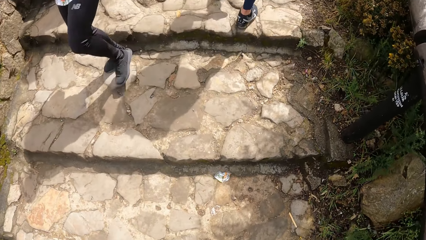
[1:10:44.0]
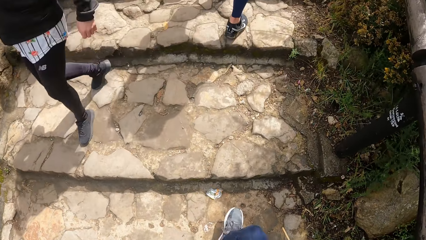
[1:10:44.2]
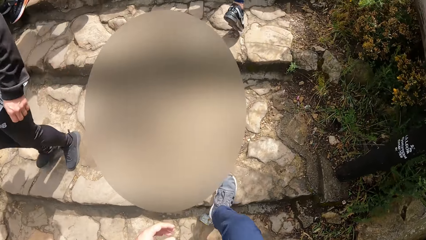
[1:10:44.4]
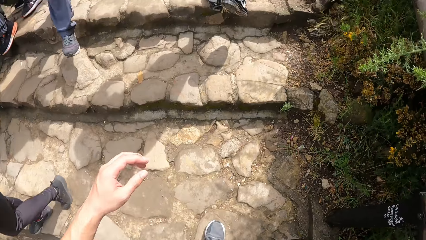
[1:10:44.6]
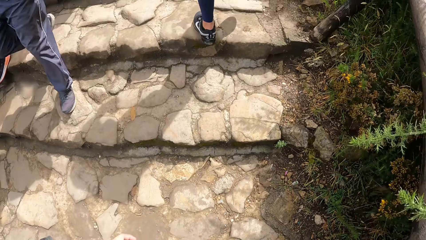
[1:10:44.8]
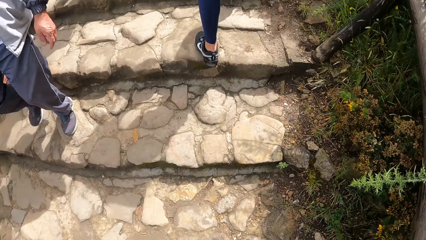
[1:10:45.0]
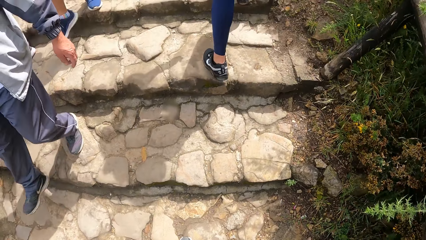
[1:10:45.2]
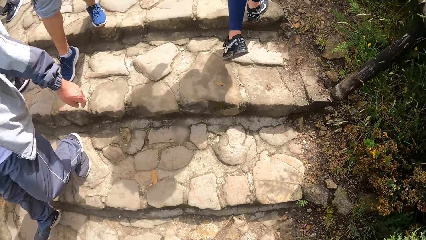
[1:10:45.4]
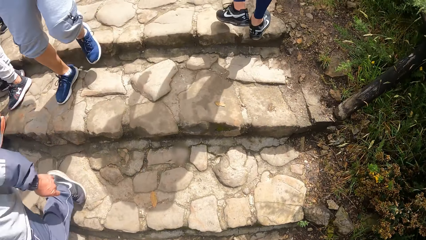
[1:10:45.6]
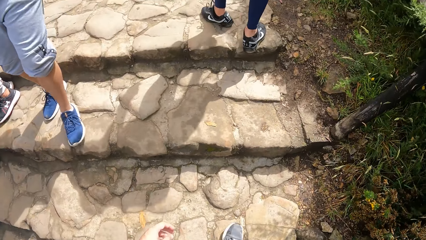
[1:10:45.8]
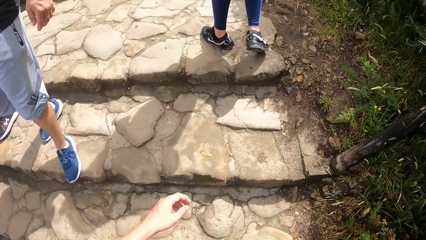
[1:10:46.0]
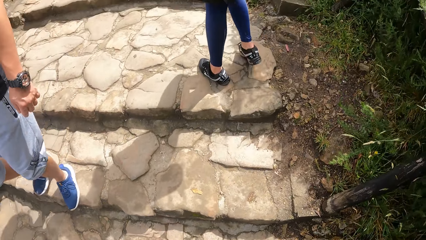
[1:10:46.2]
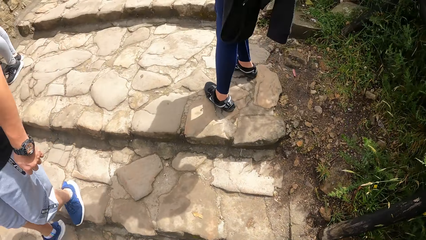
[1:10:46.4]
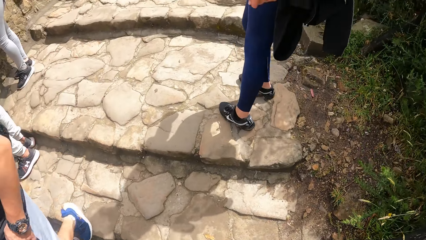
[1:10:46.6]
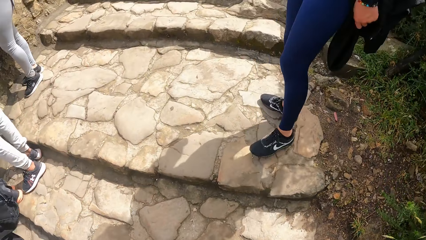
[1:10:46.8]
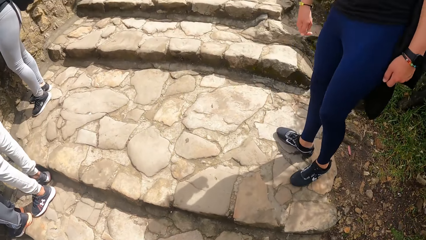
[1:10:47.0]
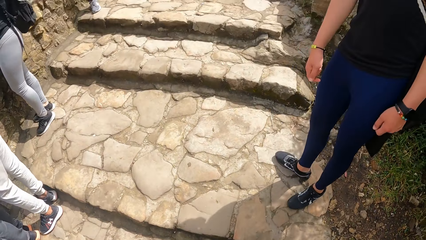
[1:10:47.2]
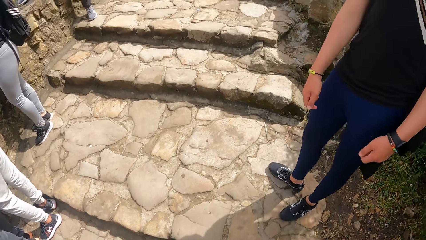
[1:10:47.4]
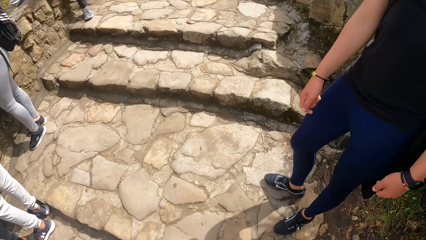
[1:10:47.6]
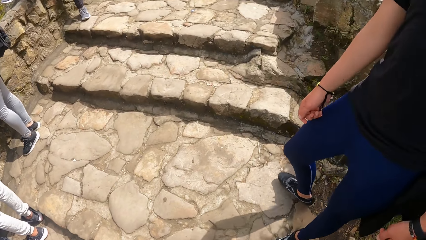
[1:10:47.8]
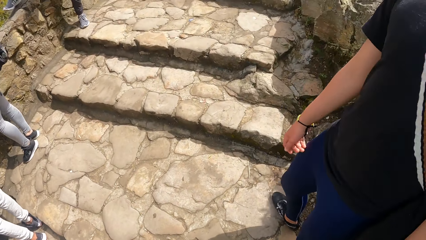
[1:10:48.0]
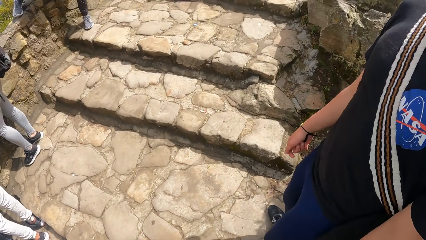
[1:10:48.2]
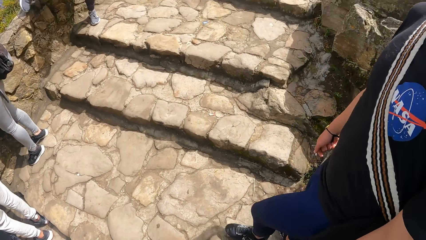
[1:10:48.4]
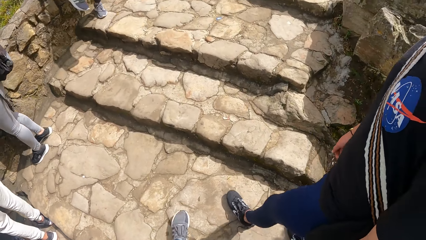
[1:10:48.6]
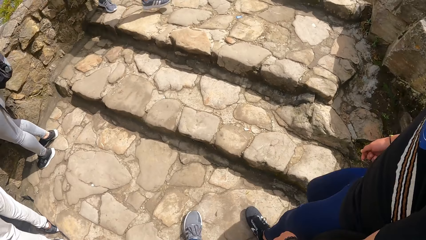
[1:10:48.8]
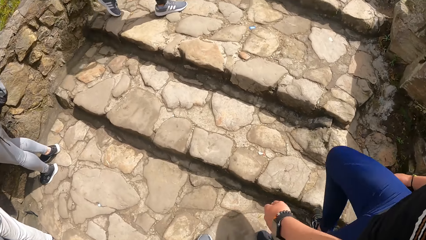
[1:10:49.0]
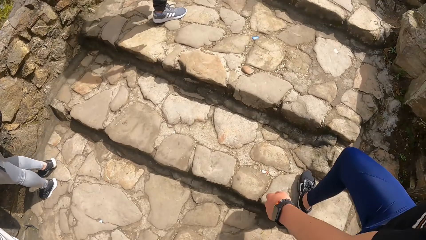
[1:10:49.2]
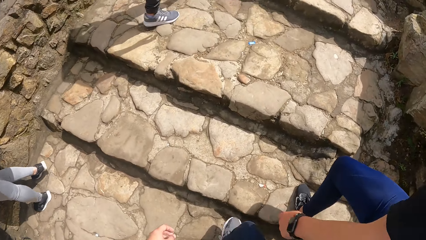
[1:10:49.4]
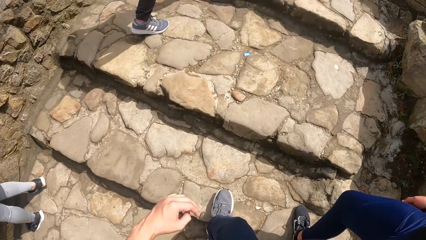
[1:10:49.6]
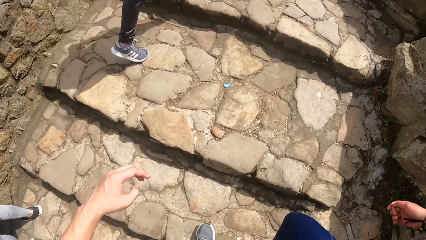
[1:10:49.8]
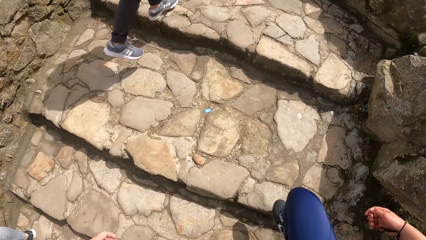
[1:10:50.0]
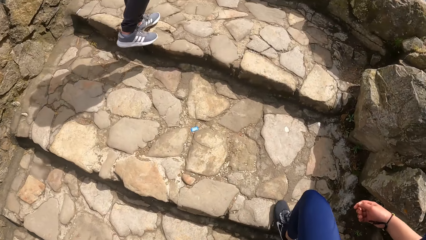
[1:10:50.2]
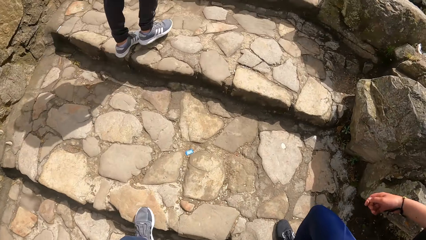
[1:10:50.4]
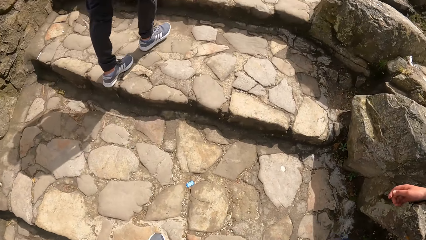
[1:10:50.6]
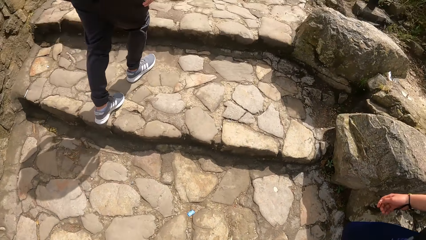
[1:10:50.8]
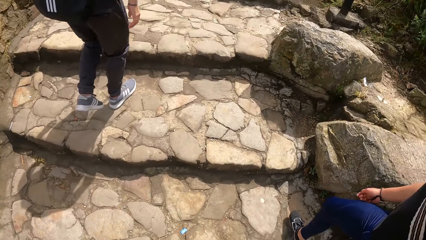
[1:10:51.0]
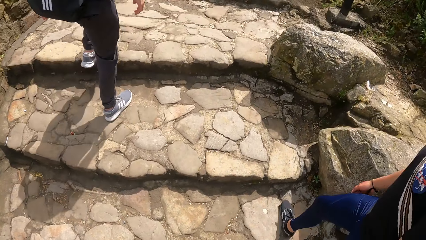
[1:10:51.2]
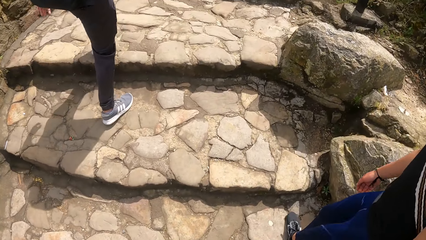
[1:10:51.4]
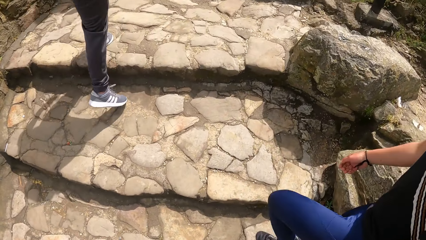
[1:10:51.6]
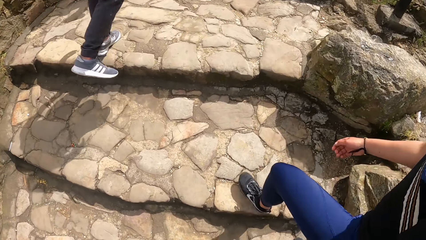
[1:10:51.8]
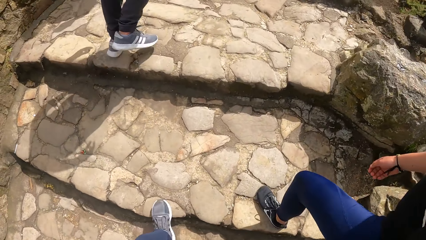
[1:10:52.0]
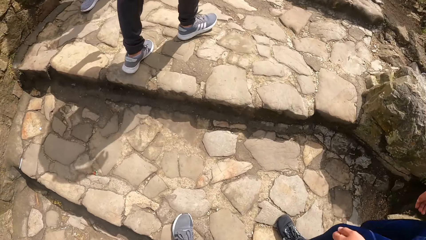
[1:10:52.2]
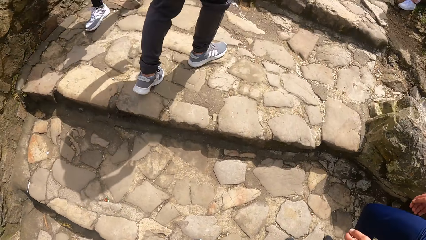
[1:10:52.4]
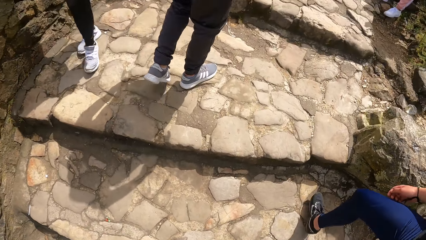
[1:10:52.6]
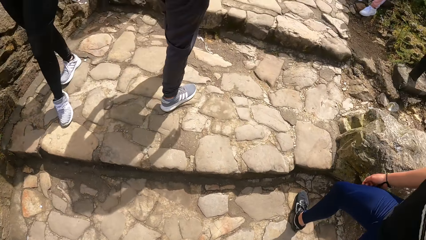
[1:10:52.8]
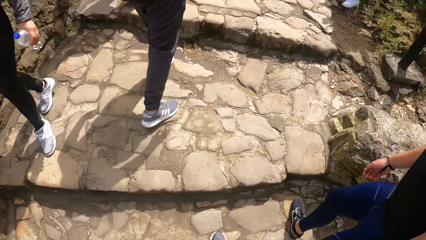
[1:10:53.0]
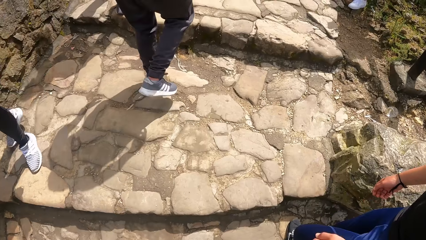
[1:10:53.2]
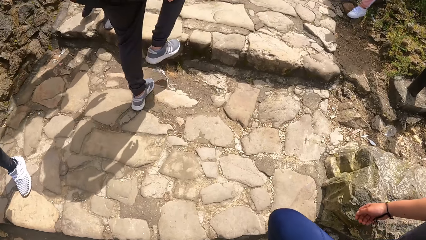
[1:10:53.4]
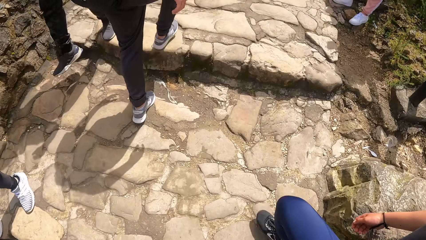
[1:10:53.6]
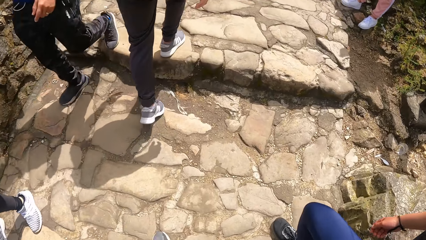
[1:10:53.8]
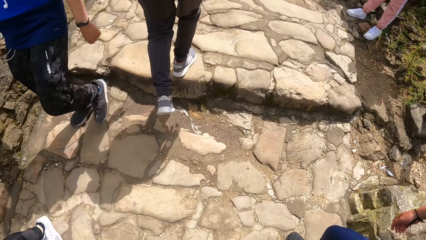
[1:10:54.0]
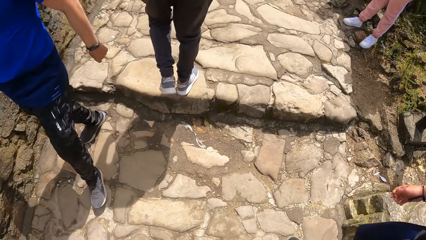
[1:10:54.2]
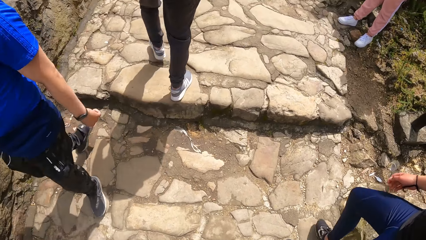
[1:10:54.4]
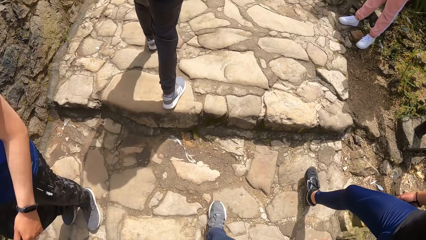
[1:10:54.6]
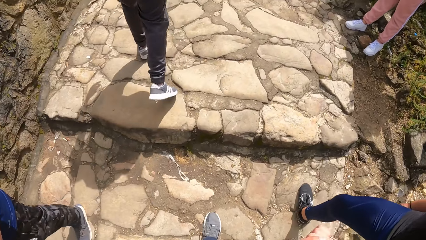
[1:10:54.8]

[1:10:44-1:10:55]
A man stands on the stairs. The man walks up the stairs. The camera wearer walks up the stairs.

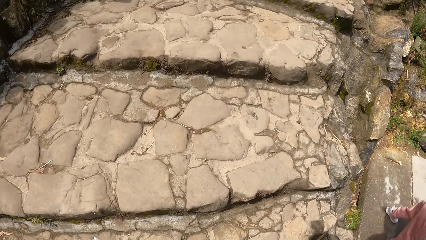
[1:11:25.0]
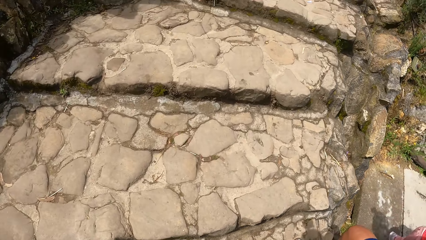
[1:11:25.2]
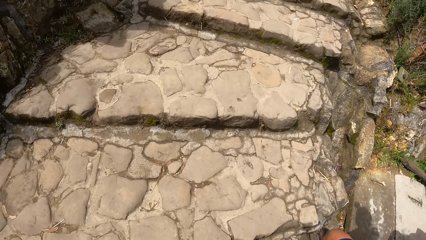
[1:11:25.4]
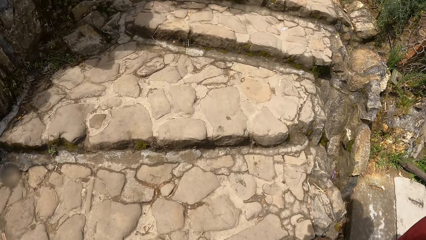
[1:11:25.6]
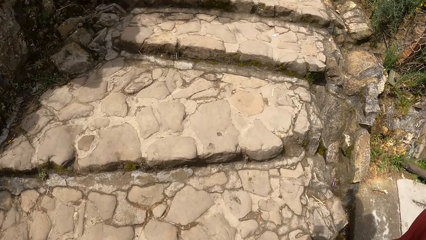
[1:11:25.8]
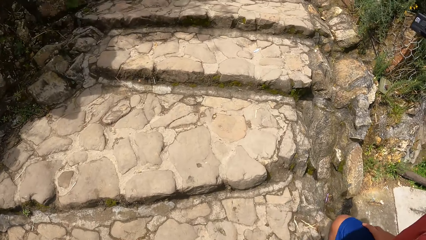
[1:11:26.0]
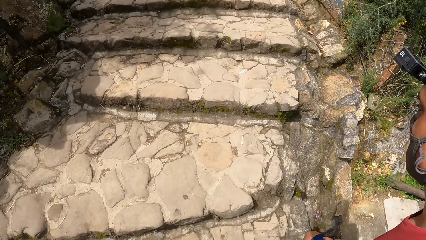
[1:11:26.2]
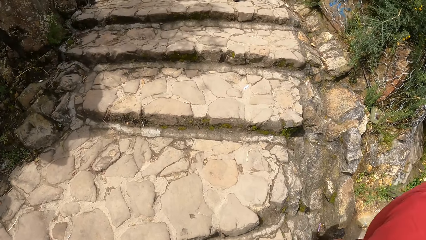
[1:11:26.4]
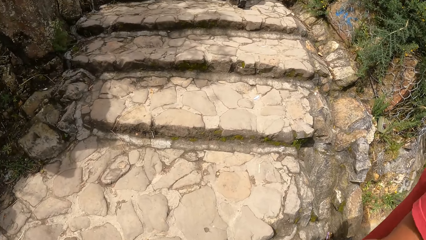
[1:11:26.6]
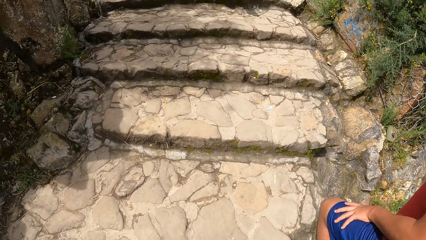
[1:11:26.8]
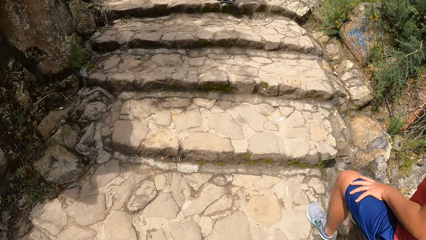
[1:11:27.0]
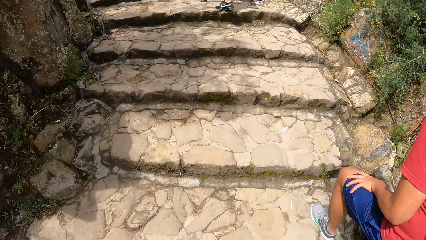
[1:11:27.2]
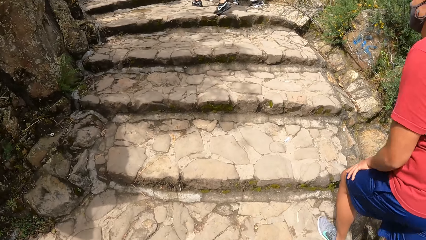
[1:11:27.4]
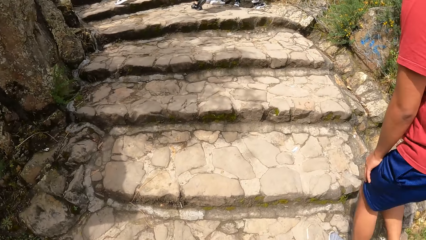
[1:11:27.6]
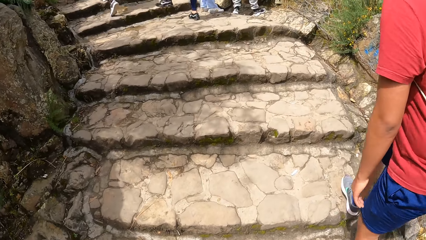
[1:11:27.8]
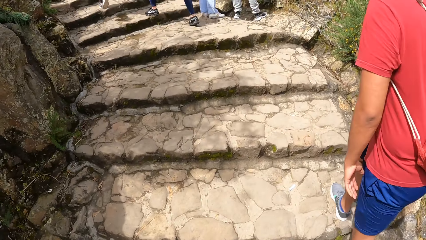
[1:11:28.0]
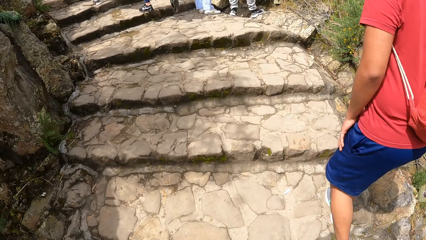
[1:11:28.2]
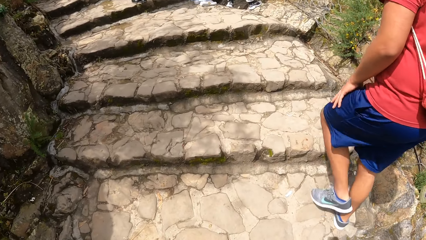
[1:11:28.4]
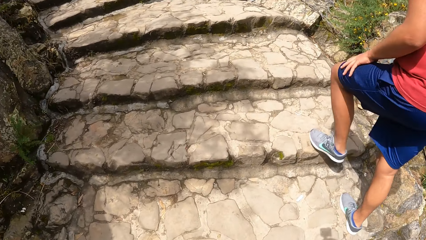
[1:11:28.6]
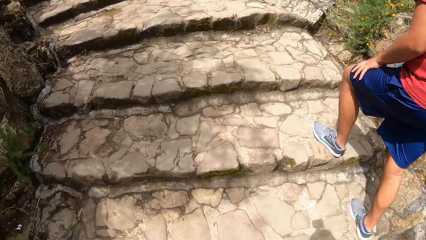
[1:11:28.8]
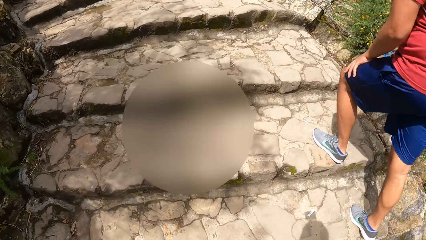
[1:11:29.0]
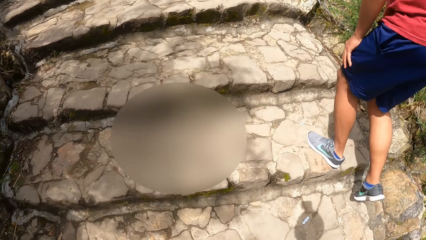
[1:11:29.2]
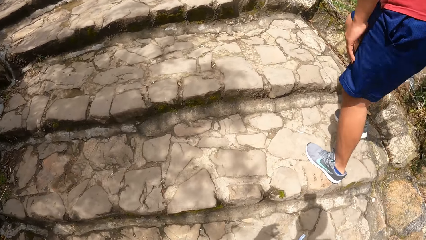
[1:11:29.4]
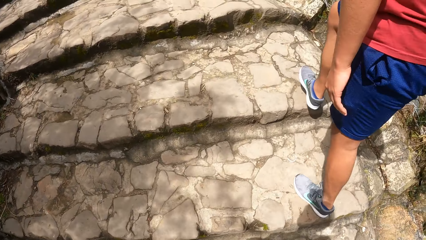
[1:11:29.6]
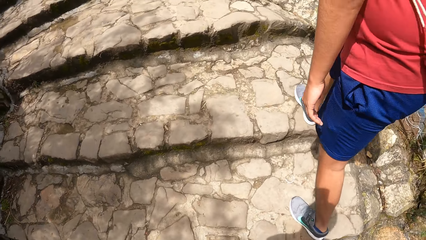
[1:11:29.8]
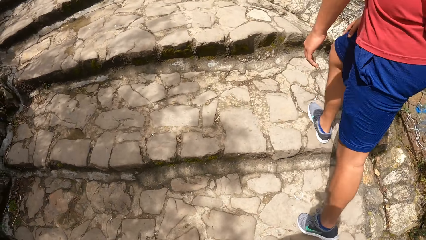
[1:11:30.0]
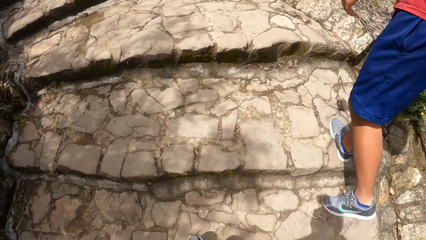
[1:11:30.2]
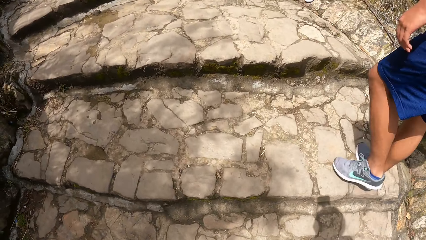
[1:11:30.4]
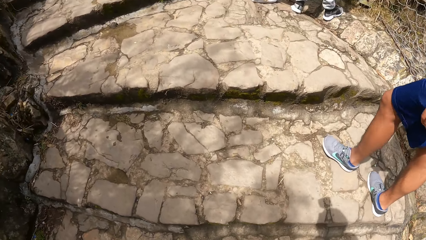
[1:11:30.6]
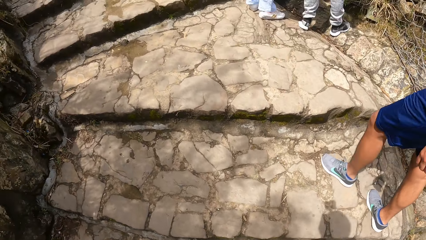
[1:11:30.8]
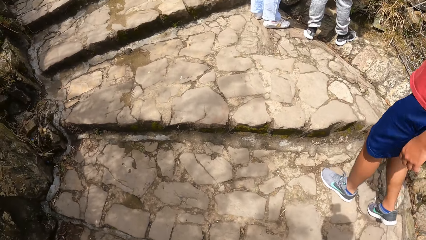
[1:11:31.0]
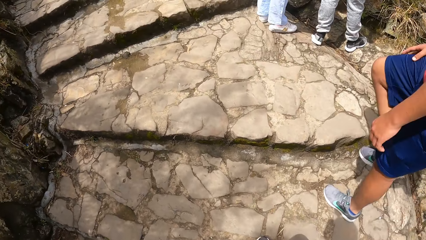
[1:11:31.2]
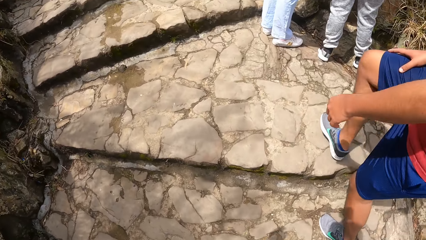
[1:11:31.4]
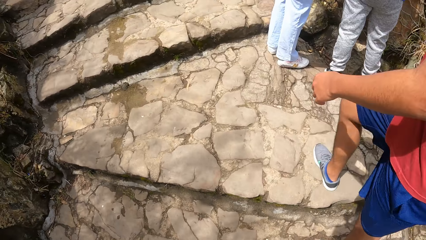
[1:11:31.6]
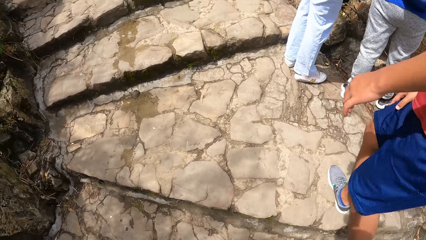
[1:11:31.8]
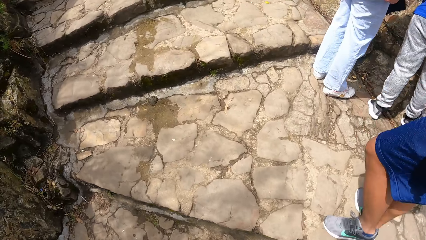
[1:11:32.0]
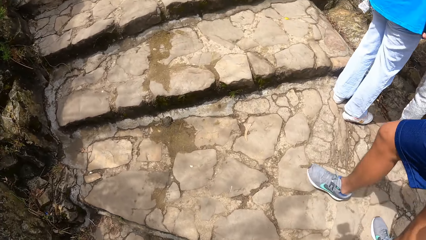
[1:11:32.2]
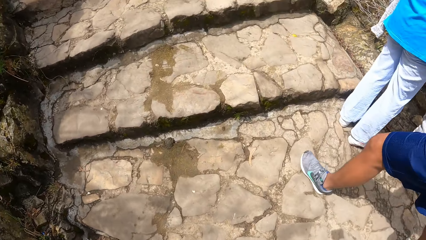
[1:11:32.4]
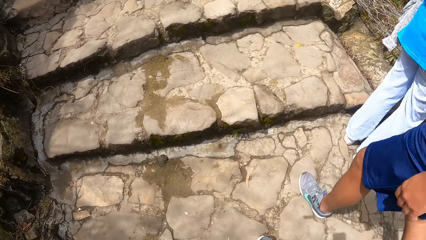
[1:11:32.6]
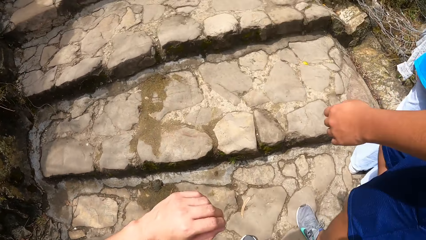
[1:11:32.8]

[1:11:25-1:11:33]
The man climbs the steps outside. The camera wearer walks up the stairs.
